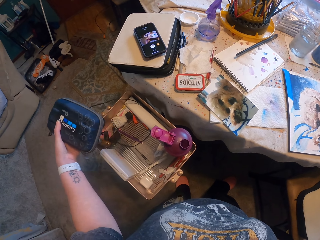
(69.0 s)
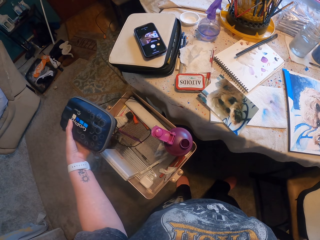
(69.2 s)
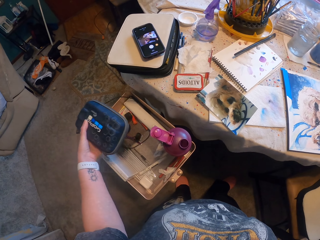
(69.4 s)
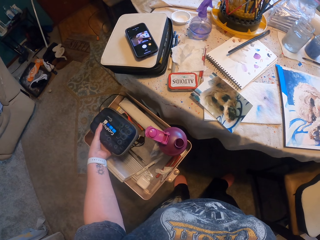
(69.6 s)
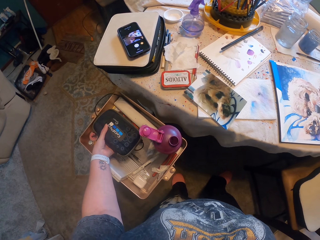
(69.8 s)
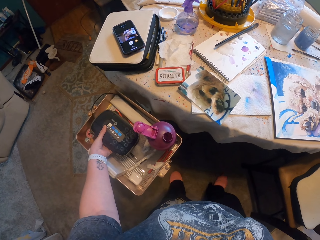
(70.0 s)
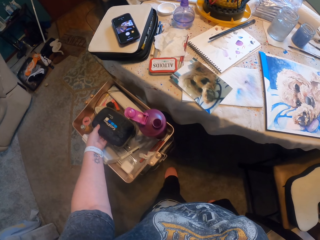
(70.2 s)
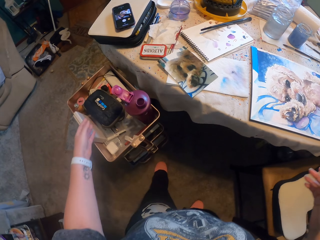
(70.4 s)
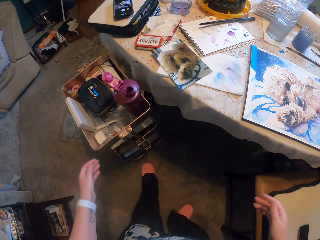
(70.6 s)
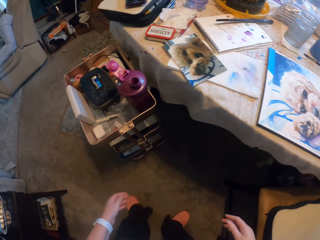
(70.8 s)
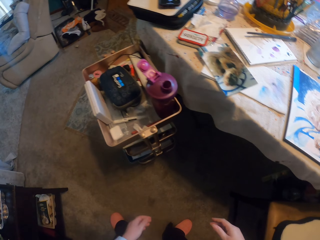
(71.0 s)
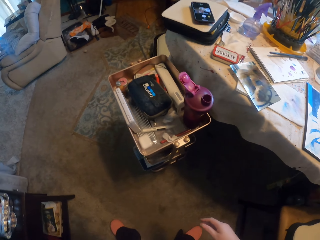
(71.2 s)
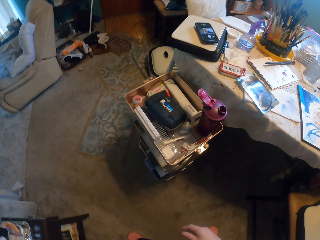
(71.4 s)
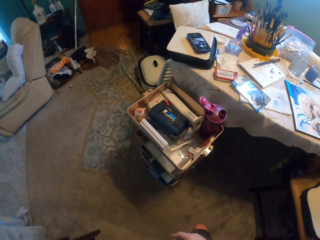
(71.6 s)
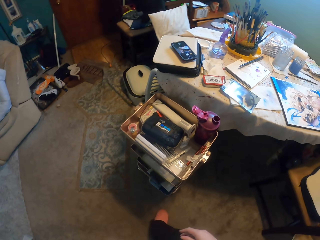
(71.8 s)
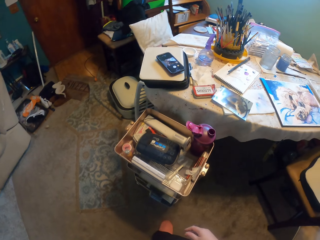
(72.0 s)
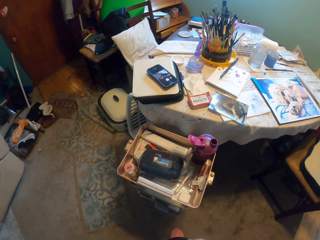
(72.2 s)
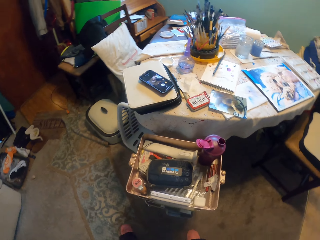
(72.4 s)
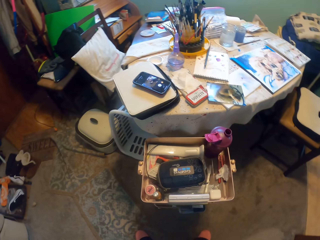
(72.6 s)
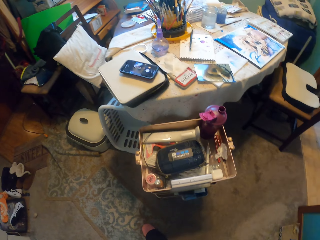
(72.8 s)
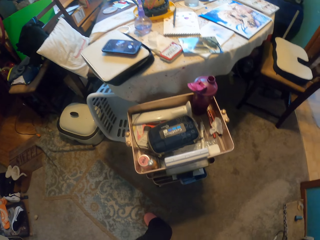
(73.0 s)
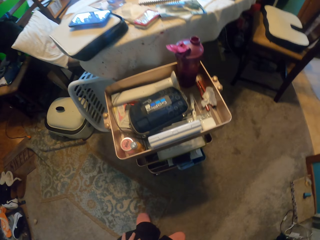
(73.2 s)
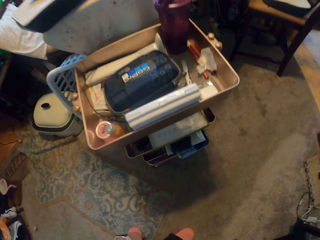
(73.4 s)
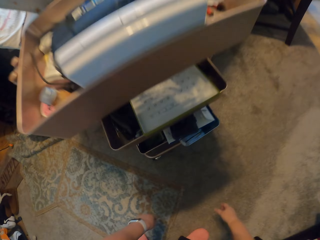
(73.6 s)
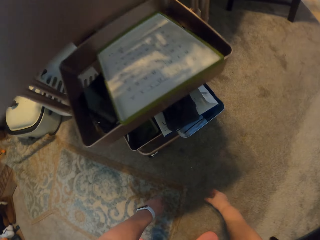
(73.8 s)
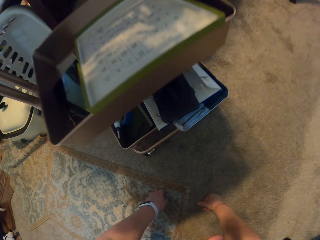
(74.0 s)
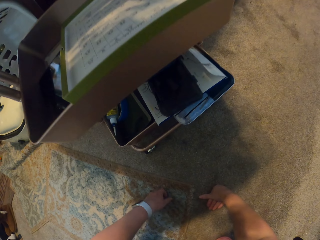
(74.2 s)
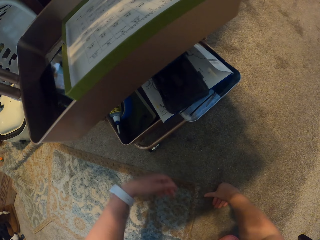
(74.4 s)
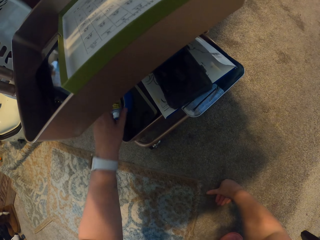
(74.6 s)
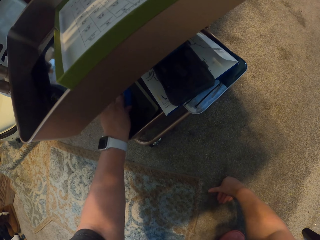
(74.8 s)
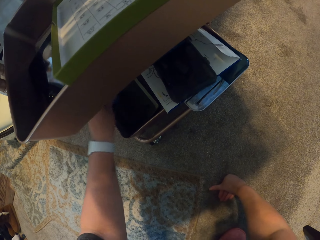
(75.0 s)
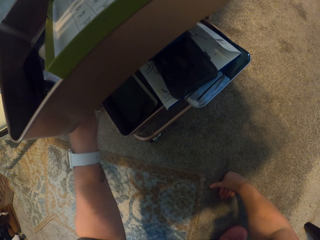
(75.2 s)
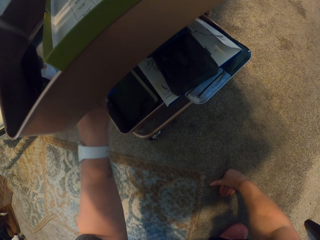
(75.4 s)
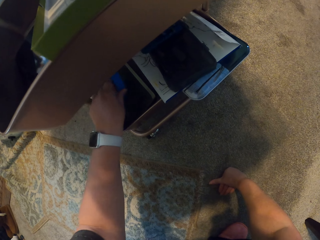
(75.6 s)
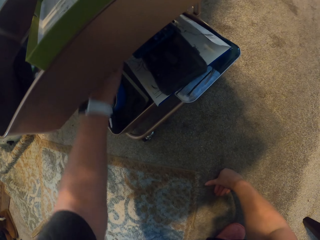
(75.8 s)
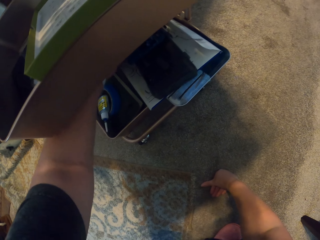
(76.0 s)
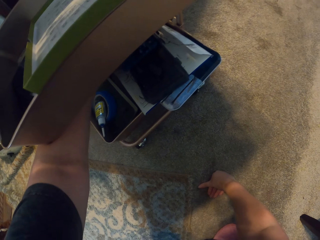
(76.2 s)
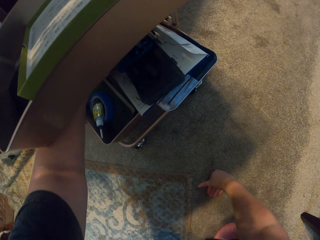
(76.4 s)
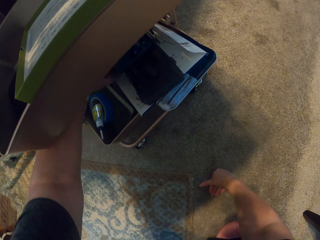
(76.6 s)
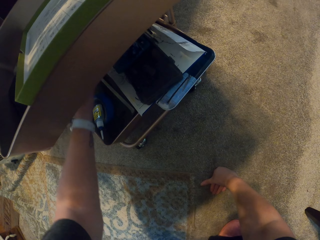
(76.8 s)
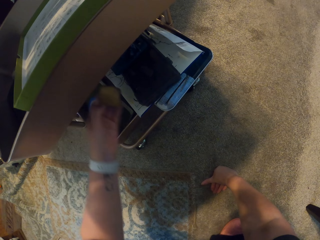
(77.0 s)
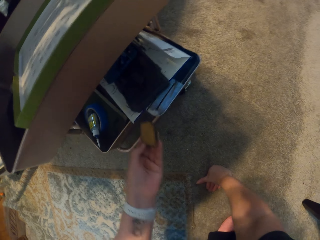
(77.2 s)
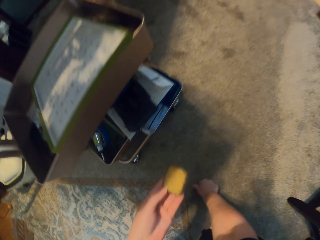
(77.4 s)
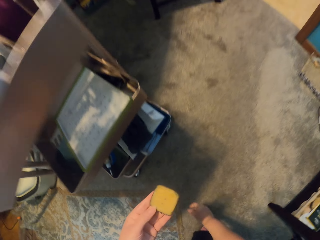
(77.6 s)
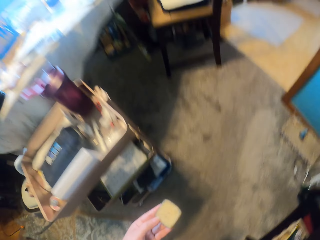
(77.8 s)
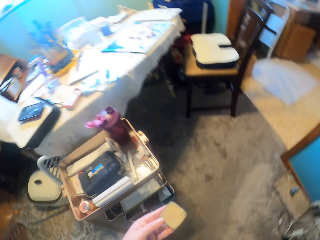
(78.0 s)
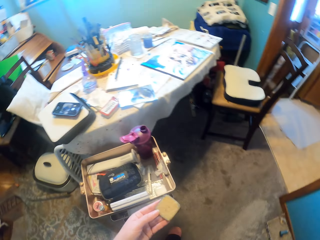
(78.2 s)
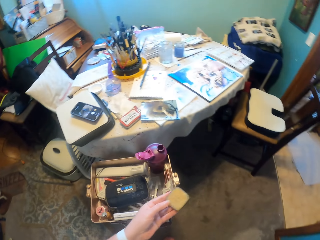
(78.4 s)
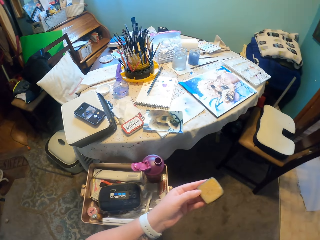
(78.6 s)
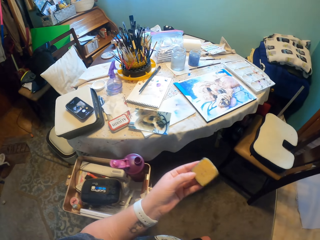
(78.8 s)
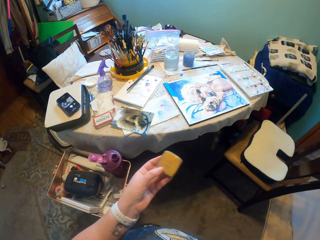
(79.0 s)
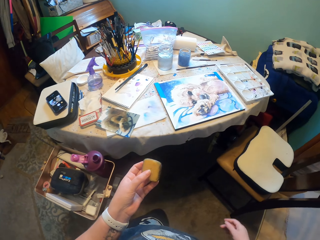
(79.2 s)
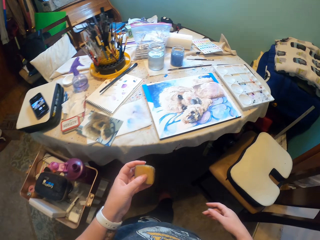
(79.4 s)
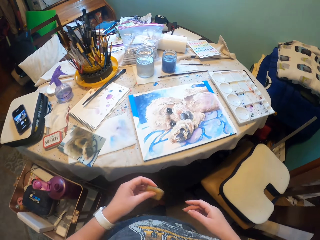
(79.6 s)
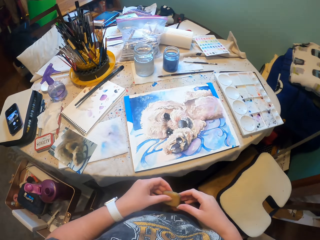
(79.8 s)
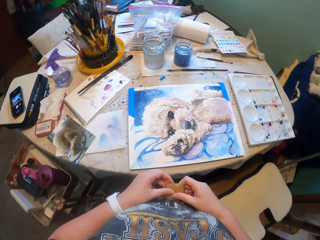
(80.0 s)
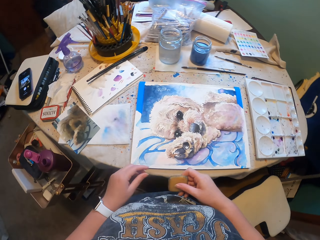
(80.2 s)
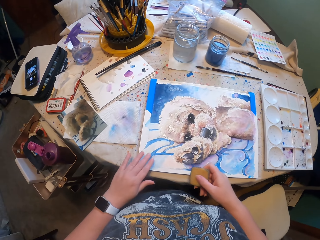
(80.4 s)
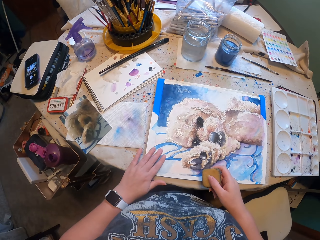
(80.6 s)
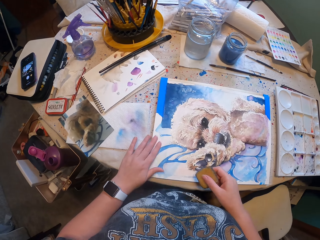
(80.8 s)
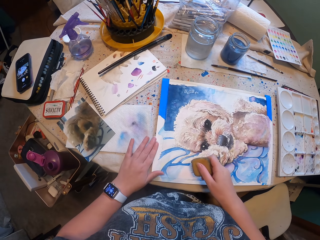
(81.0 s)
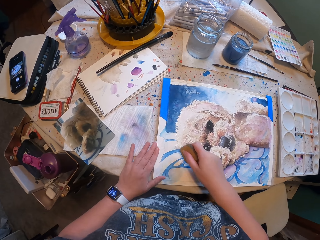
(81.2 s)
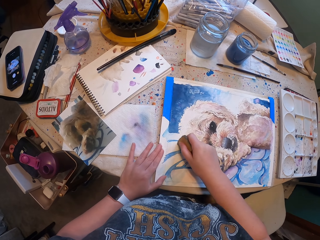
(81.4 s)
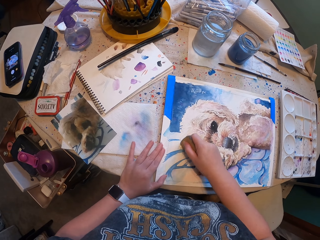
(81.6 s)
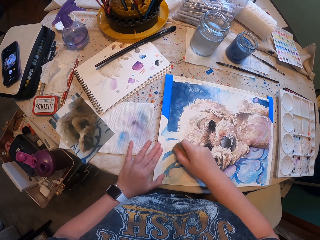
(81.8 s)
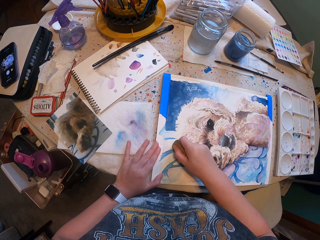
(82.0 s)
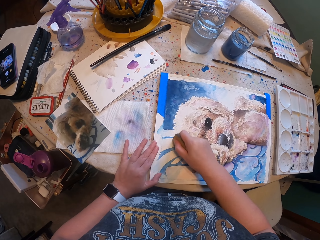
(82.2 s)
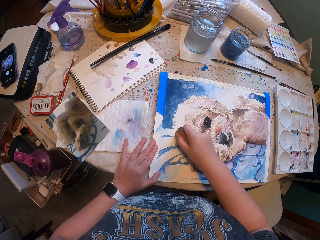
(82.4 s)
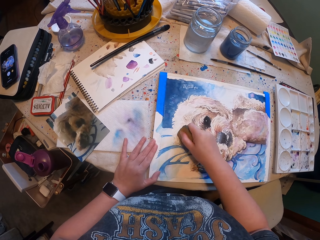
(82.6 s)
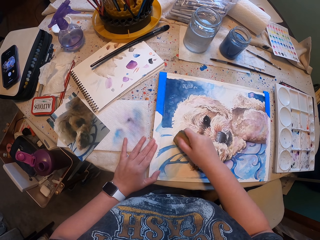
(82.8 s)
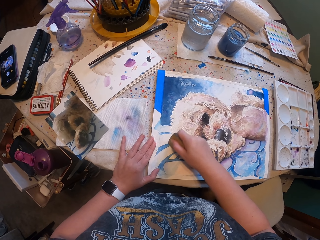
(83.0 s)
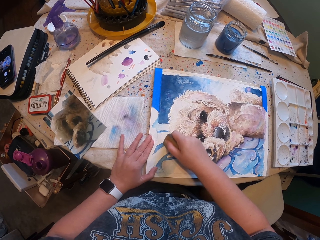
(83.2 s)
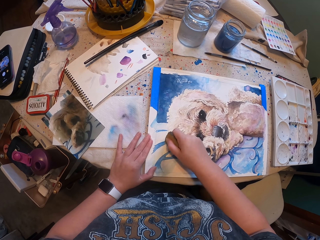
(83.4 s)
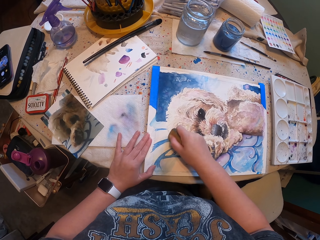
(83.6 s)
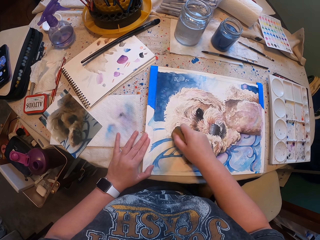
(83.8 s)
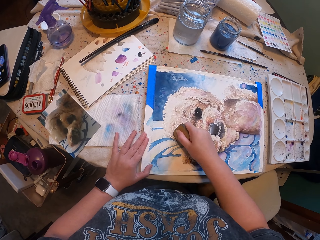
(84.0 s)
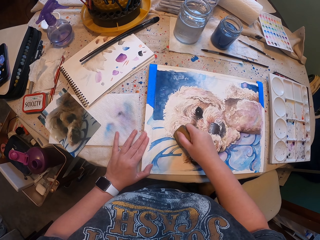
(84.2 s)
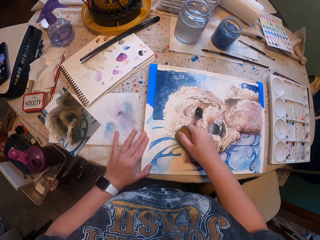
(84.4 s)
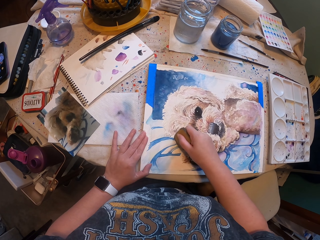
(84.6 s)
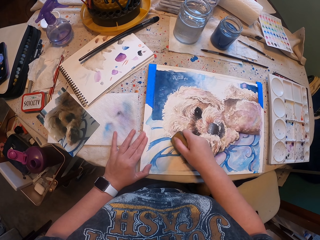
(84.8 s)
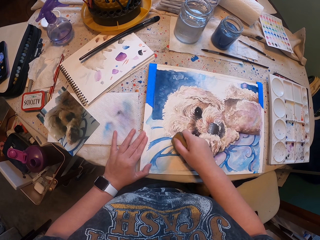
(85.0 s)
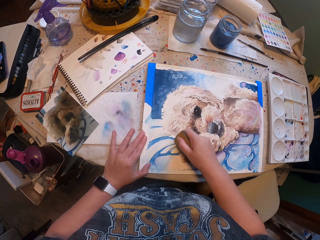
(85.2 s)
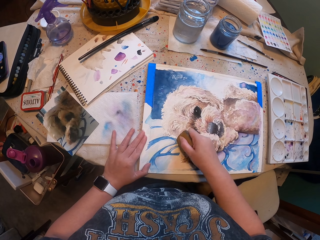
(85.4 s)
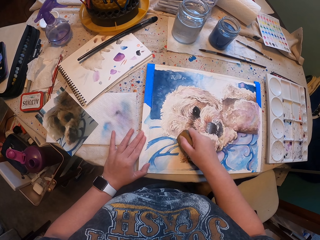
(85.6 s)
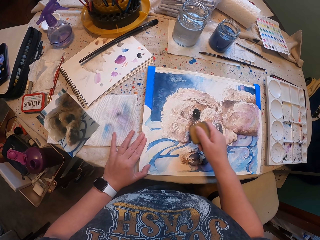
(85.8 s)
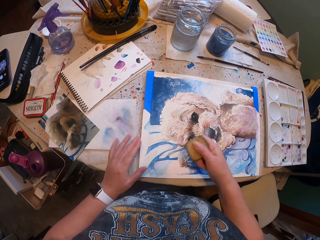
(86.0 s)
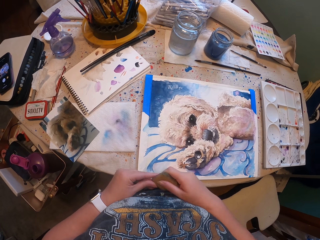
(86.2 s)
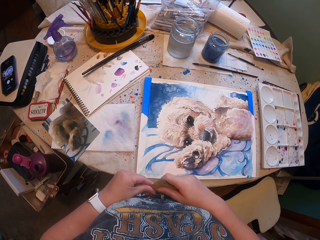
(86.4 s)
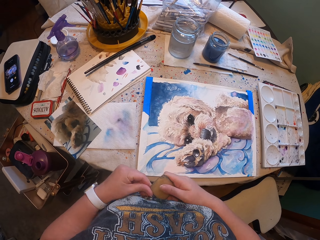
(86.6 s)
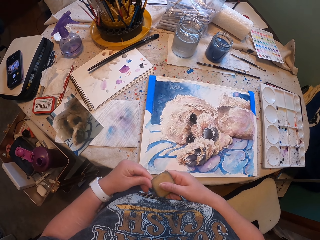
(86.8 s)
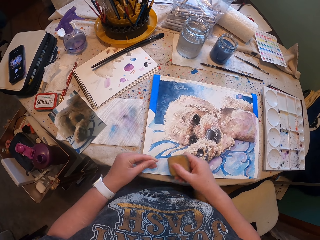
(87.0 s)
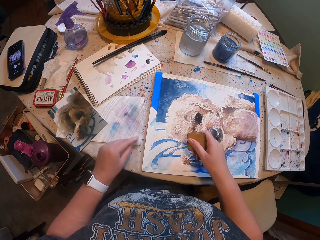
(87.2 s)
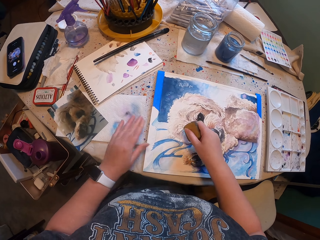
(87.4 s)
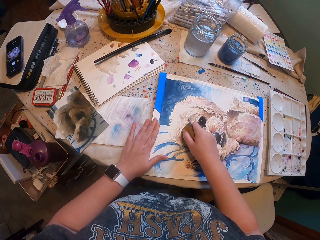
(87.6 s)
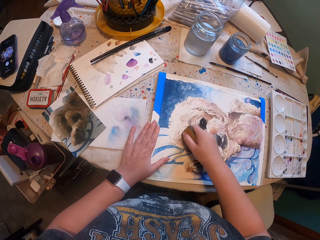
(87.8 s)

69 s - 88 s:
The camera wearer picks up something from the box. They return something in the box. They move around the room. They put a hand down. They sort something. They open a drawer. They pick up something. They go back to the table. They hold something with the other hand. They do something with an object on the drawing. They tap the drawings. They do something.

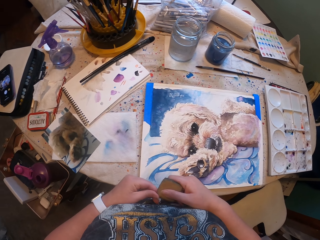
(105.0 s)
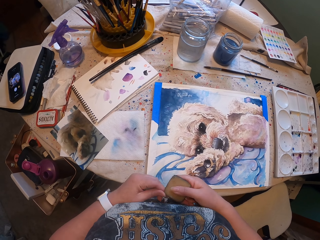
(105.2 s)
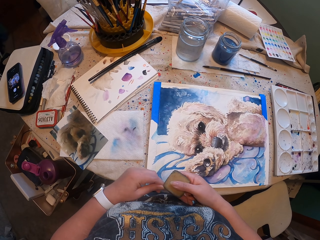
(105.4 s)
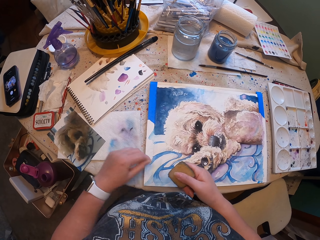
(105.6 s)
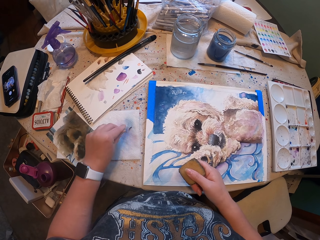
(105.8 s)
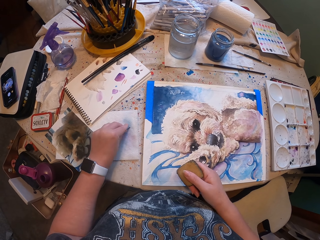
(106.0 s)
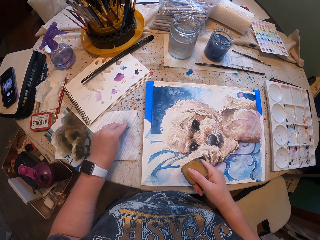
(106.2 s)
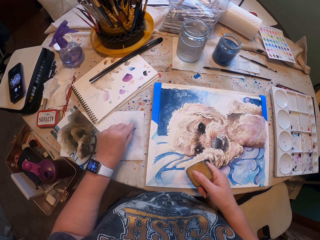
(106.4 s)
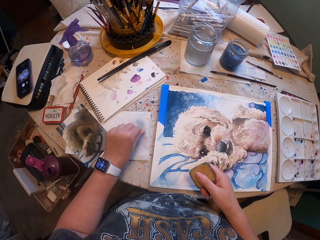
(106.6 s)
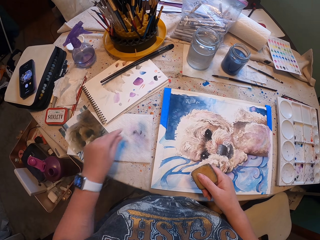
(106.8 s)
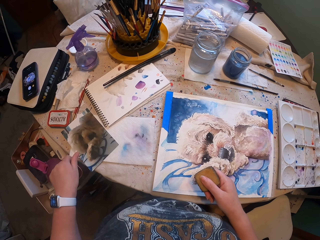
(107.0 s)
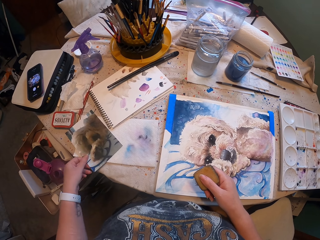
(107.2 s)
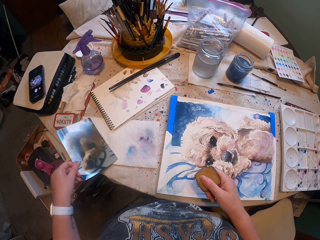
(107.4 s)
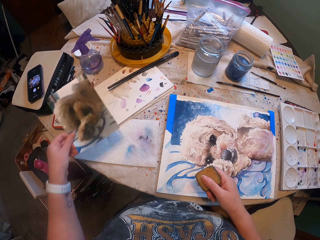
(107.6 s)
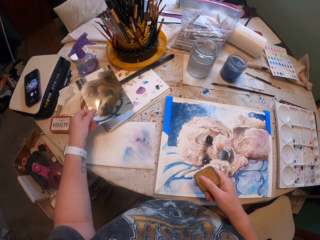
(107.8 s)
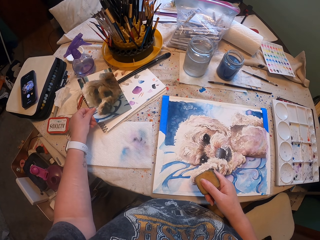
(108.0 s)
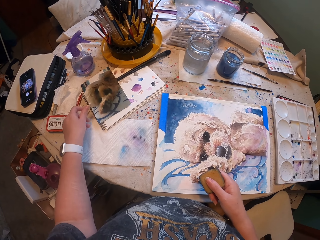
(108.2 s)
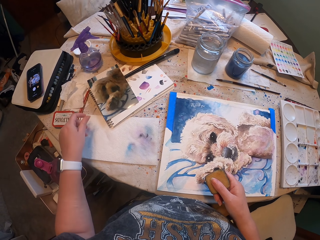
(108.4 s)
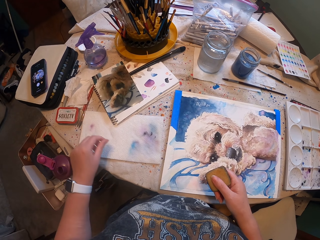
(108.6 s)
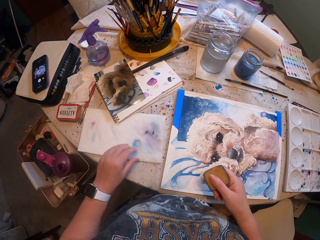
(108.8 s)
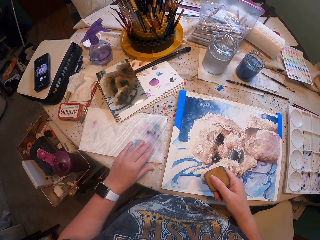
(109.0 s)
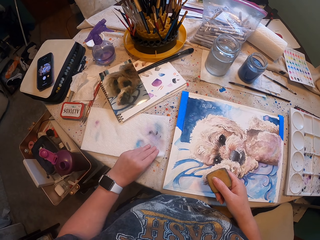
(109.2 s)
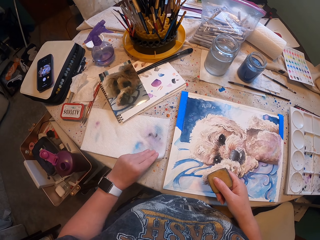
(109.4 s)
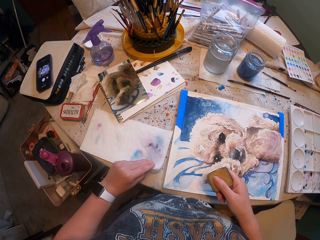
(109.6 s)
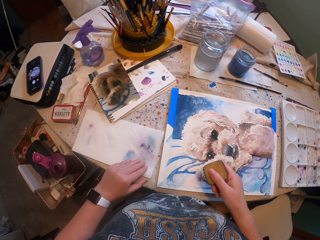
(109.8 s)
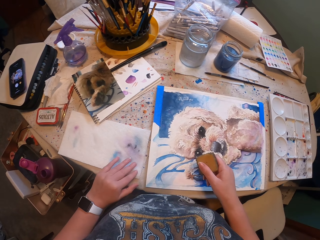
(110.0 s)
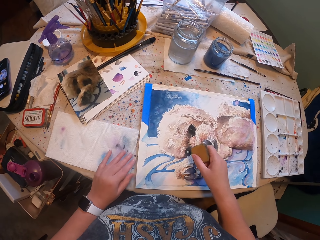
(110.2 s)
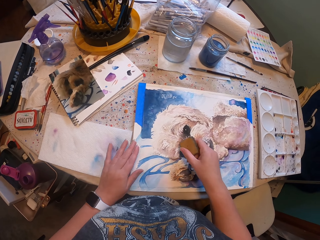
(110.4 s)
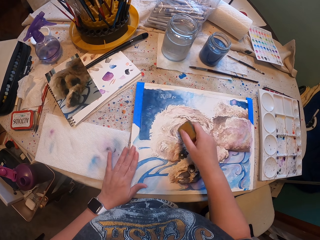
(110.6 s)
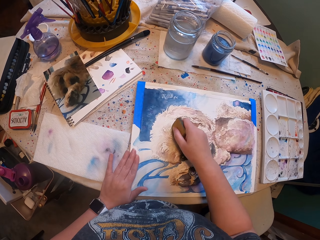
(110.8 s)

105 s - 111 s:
The camera wearer removes something from an object. They touch paper. They place something on the table. They move a picture on the table. They move the paper on the table.
